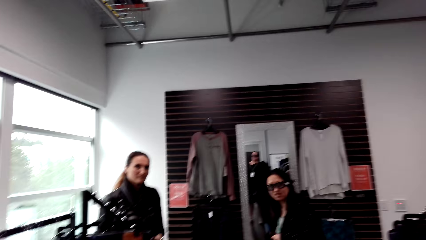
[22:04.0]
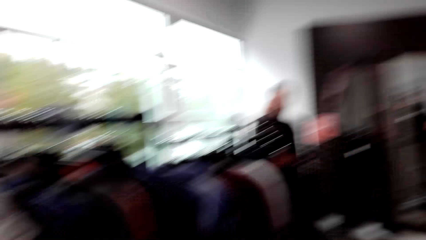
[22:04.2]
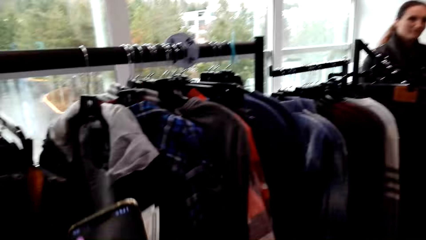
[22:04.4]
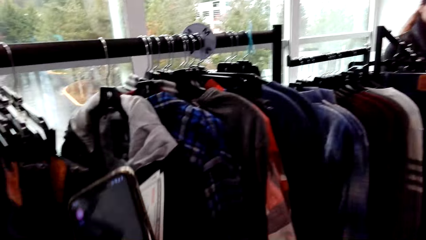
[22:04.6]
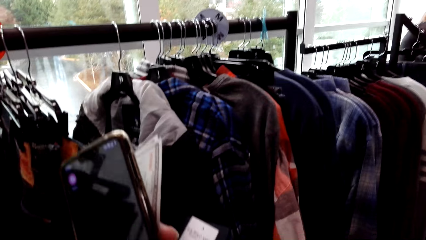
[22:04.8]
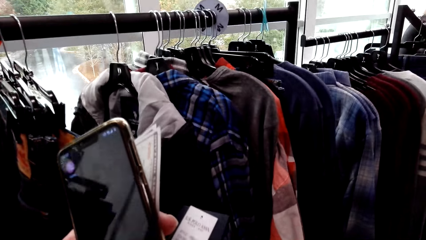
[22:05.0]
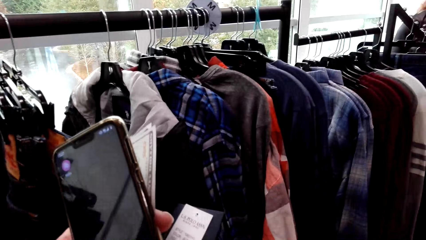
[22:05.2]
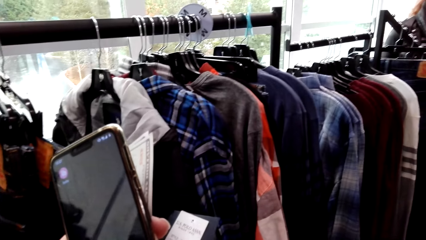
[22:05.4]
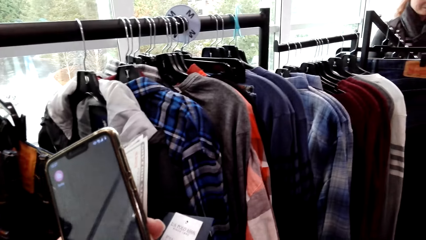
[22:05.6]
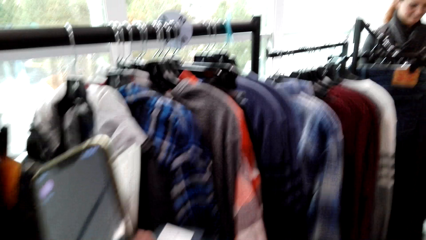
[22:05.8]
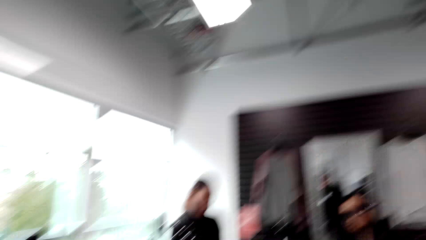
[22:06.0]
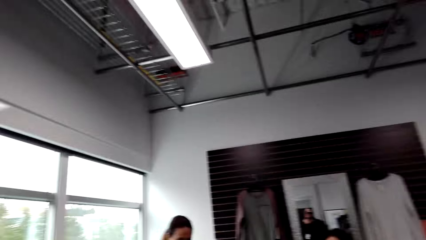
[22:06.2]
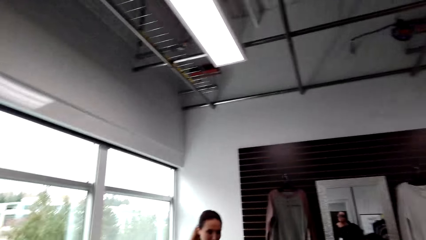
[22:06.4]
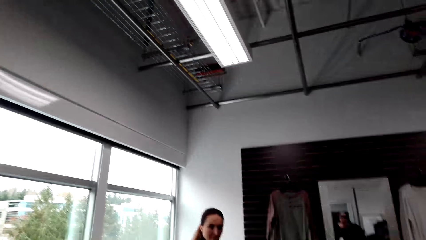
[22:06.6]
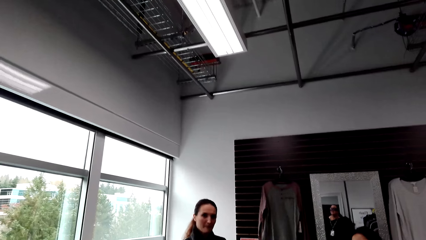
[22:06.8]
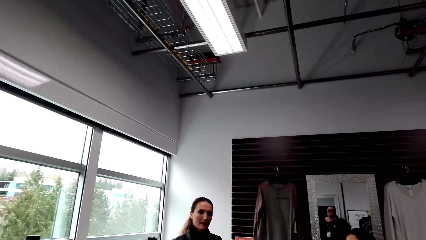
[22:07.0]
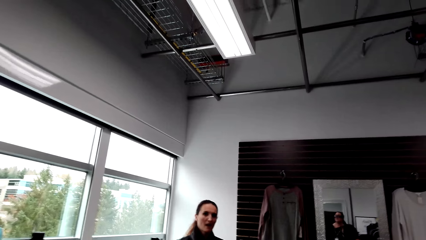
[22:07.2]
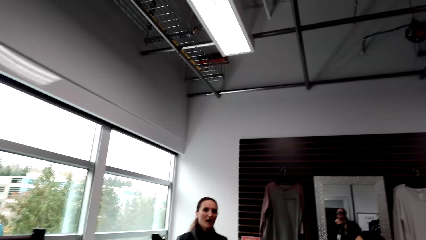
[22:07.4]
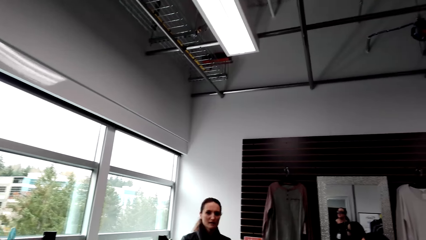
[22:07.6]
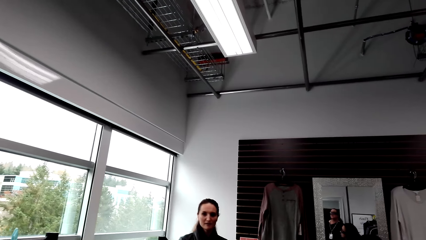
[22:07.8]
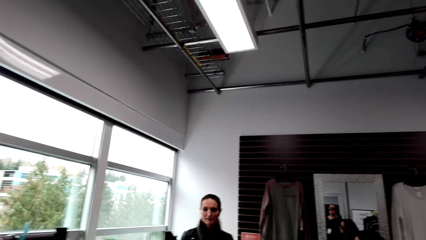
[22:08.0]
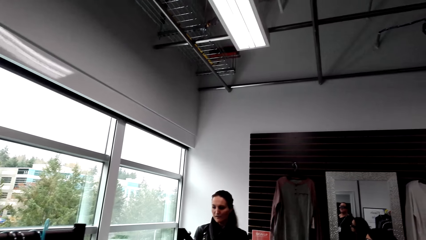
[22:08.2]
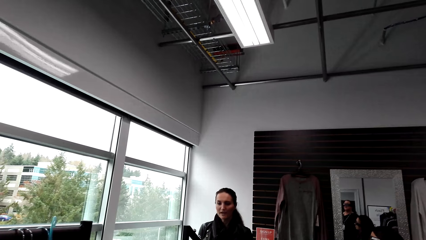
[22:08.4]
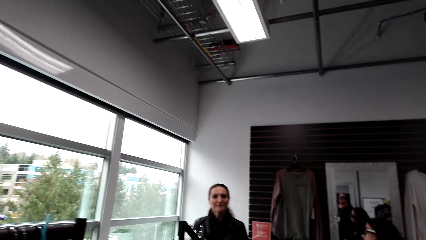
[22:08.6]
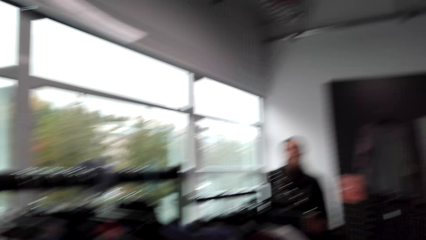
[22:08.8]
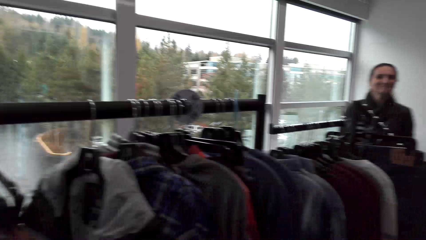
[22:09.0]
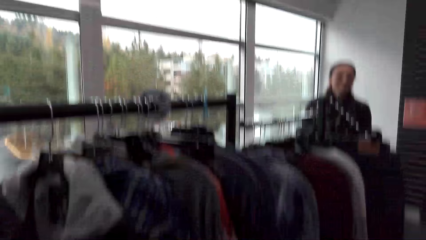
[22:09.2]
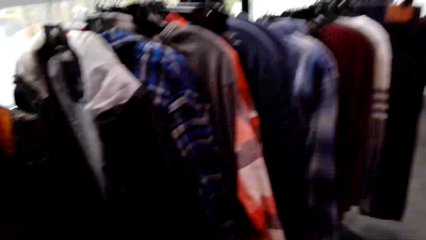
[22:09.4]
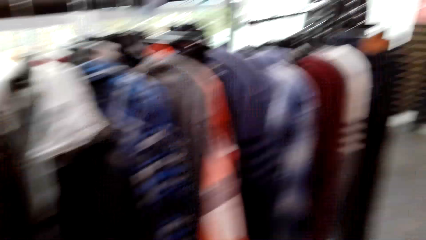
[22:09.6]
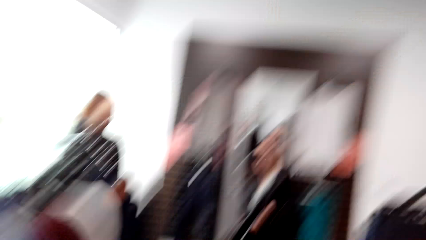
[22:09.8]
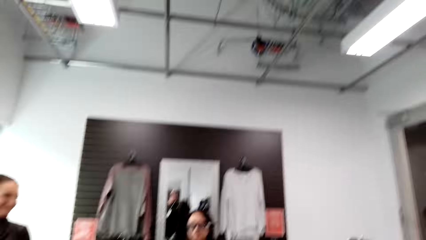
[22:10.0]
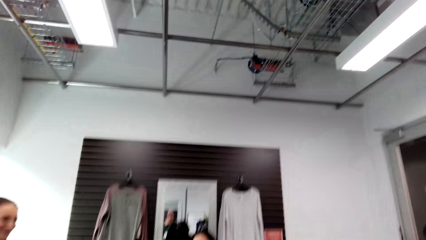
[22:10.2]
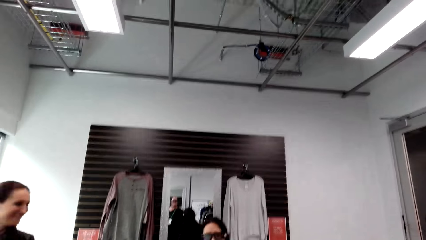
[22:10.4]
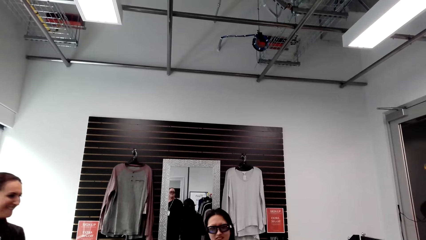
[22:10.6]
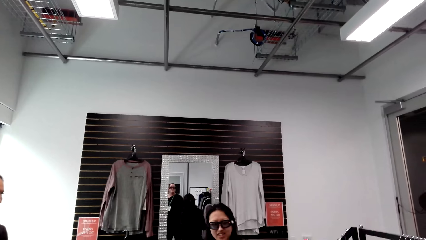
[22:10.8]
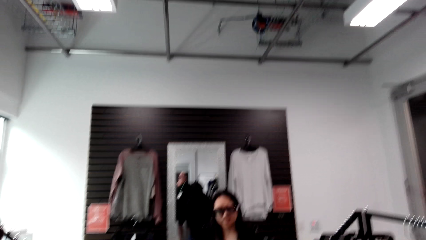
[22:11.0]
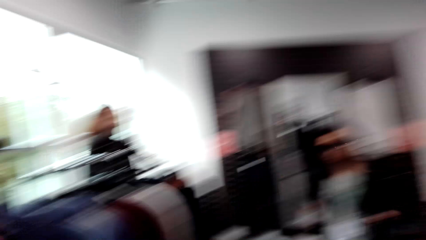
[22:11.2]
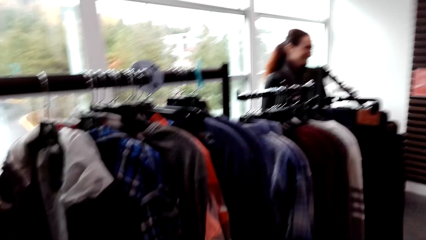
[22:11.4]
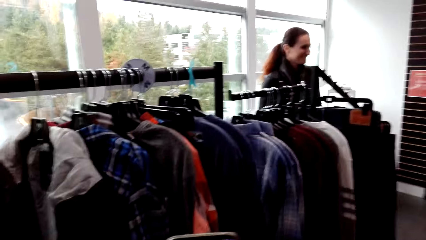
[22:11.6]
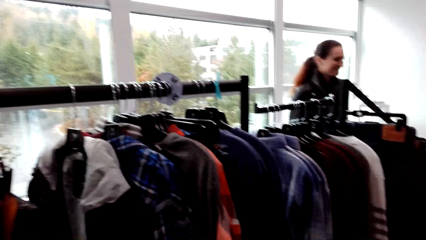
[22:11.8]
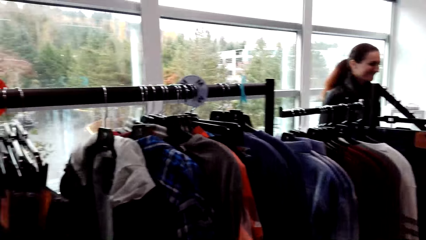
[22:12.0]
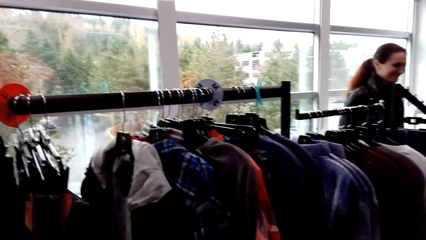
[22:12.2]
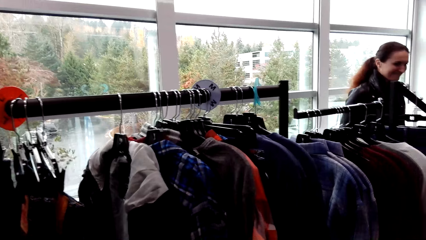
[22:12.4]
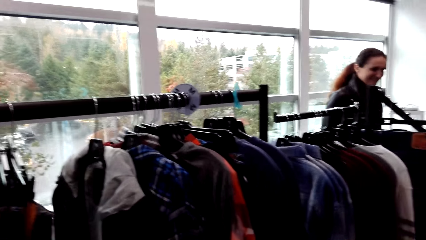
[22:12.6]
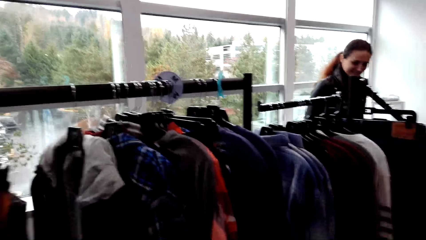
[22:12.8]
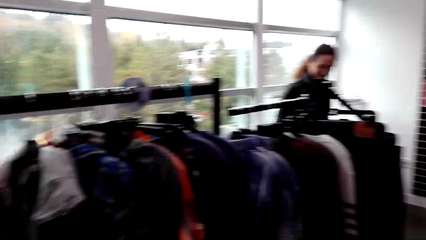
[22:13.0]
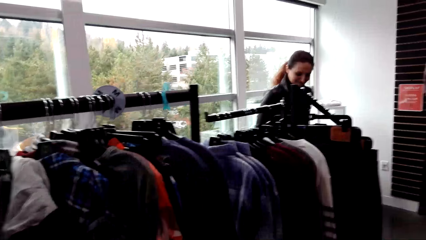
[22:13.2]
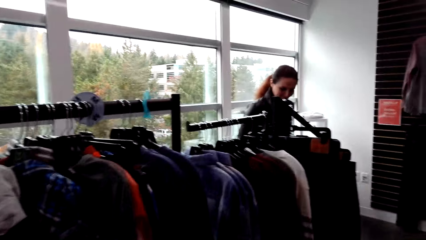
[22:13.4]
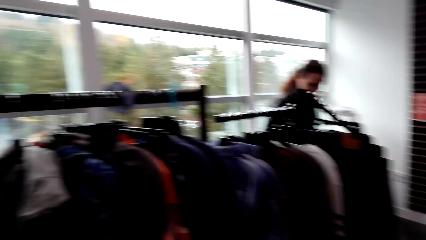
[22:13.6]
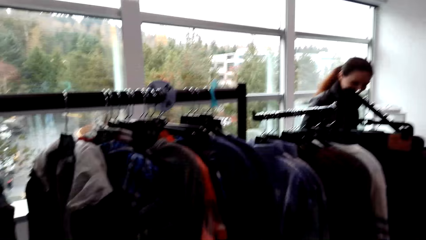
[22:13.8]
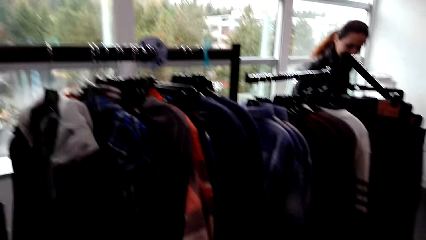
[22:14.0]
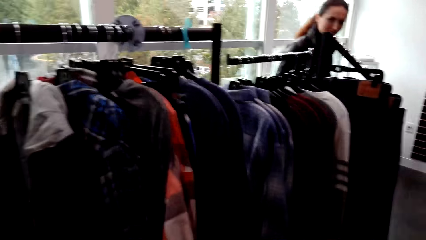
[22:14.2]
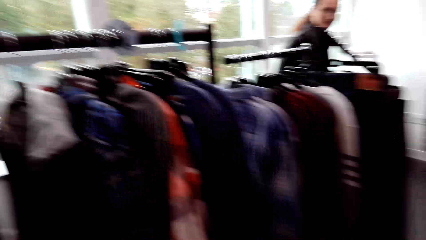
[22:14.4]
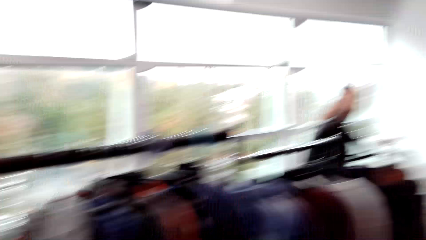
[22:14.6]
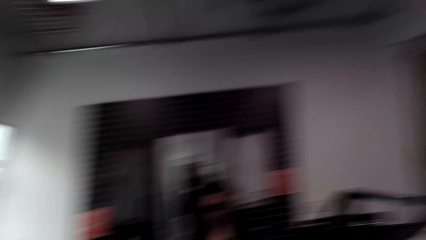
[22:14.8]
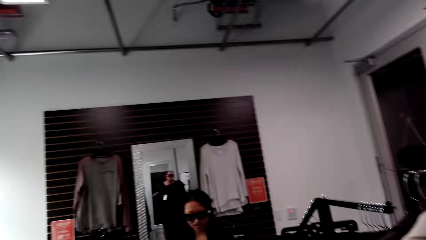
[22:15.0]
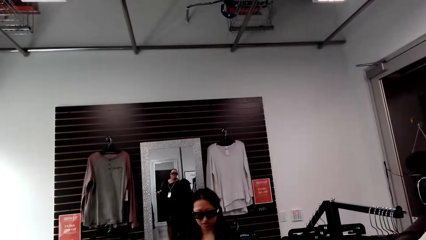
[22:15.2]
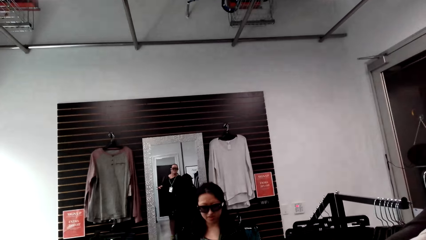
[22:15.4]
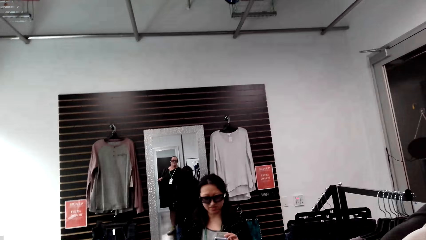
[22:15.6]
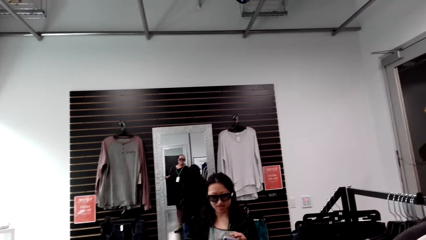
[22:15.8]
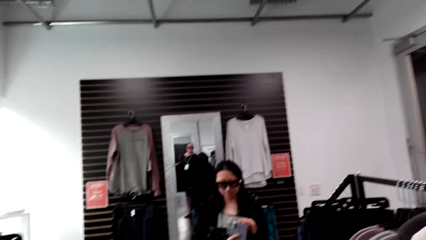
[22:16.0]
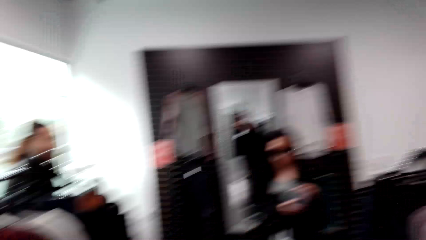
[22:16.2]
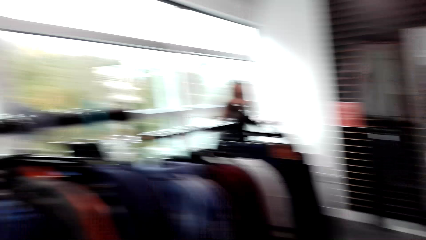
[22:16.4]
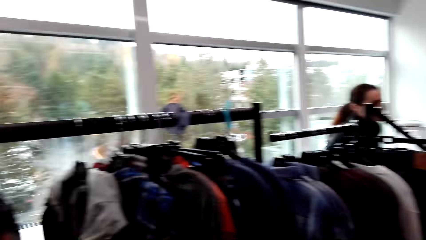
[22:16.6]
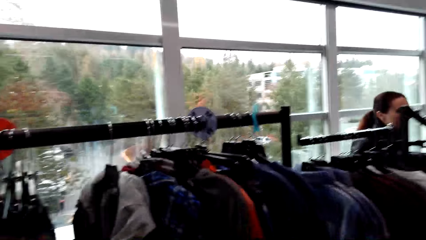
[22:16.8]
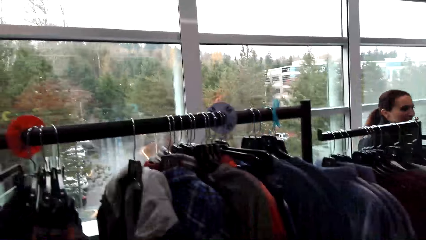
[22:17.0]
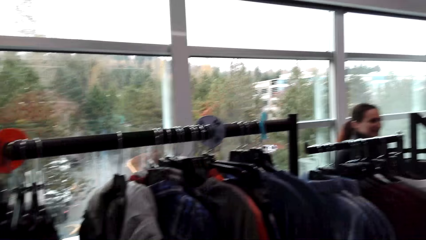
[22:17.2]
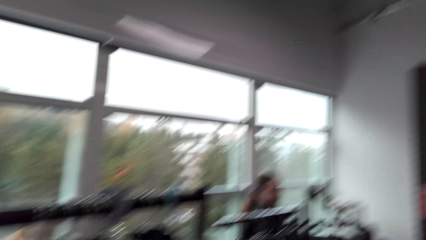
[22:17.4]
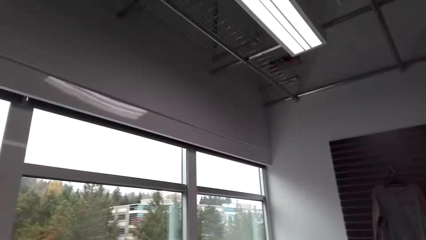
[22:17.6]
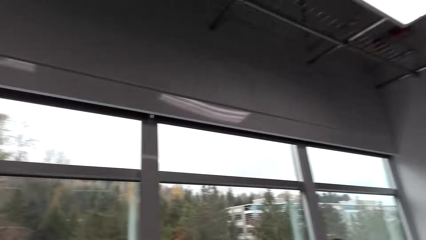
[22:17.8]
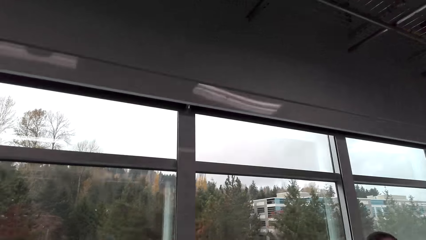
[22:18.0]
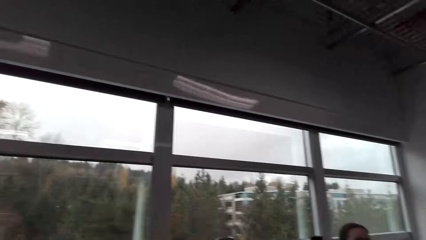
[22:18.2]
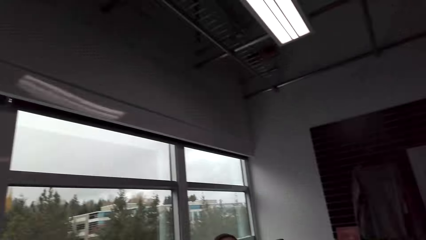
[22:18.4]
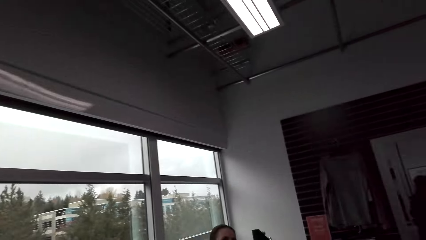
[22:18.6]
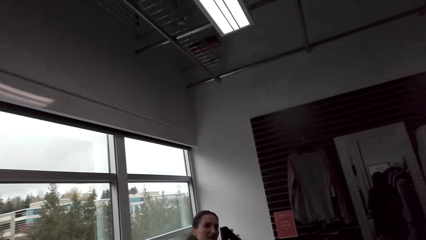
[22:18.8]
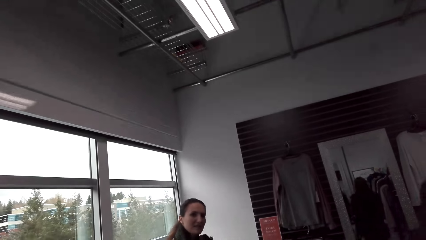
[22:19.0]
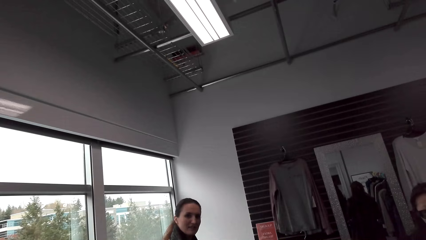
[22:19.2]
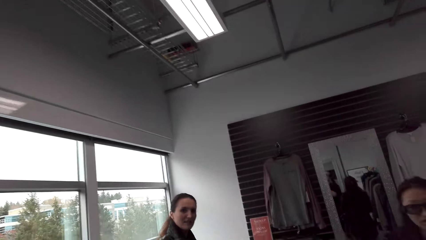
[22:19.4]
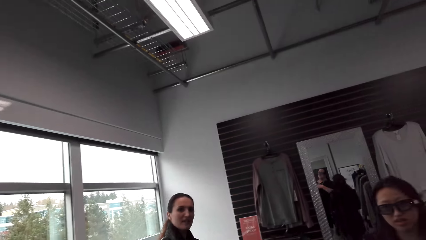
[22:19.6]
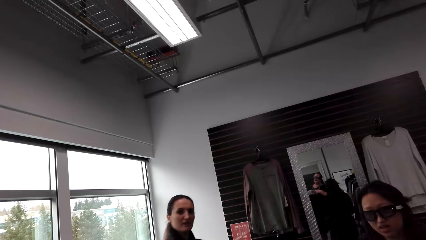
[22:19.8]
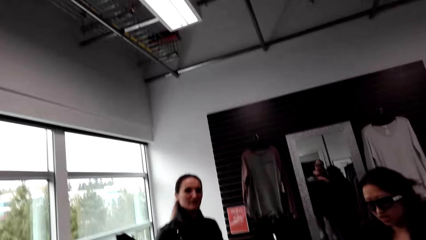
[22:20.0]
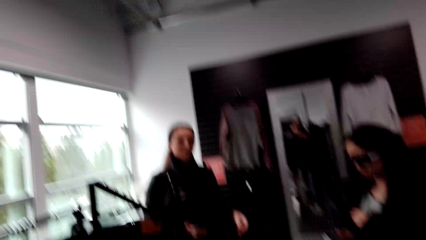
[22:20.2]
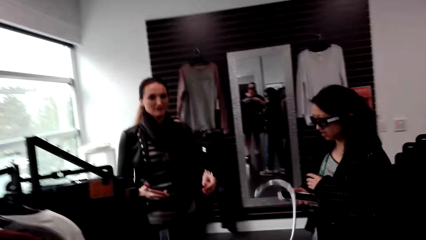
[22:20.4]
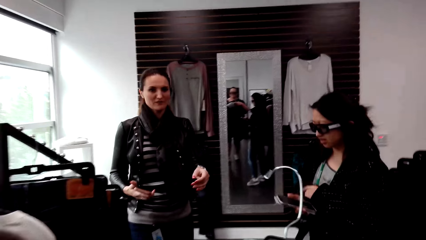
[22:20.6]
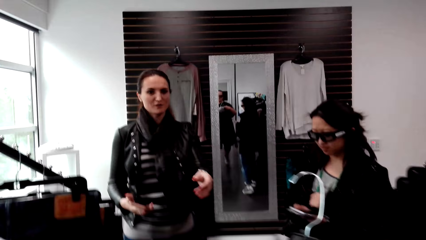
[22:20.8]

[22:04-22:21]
The camera wearer looks at the phone. They look around the clothes store. They speak to a woman. Another woman speaks to the camera wearer. The camera wearer speaks to the first woman.
